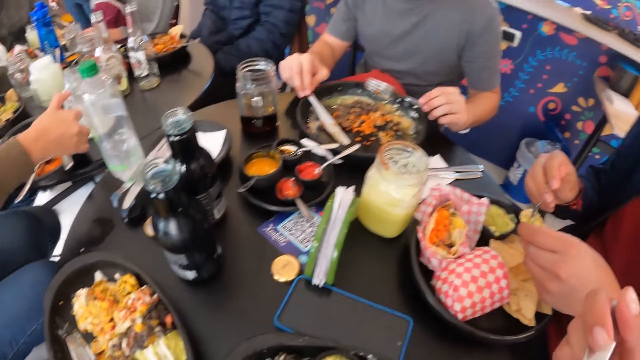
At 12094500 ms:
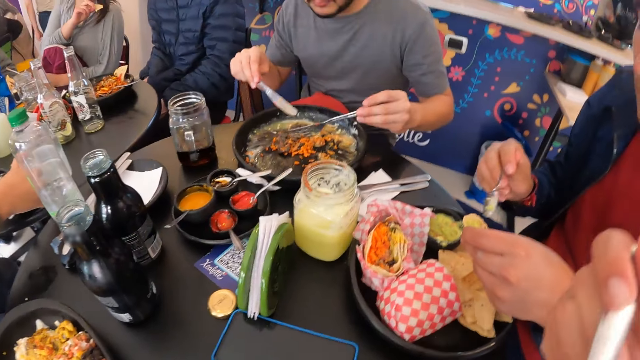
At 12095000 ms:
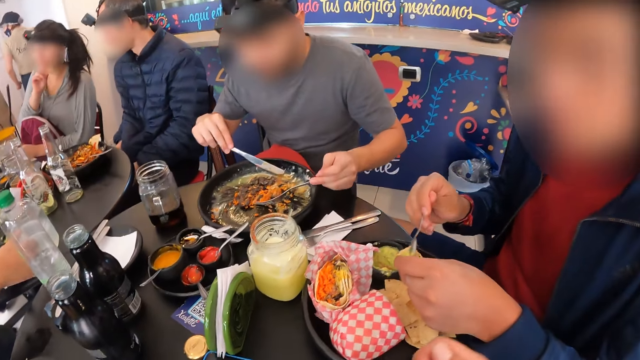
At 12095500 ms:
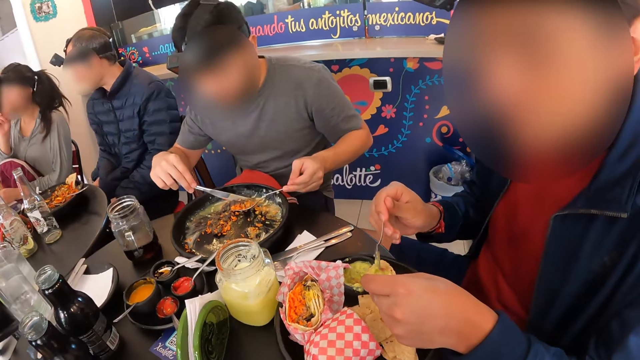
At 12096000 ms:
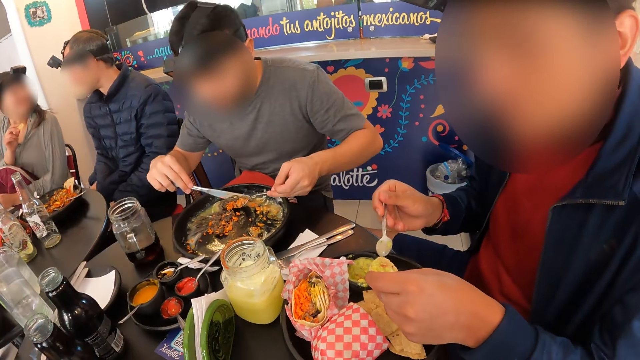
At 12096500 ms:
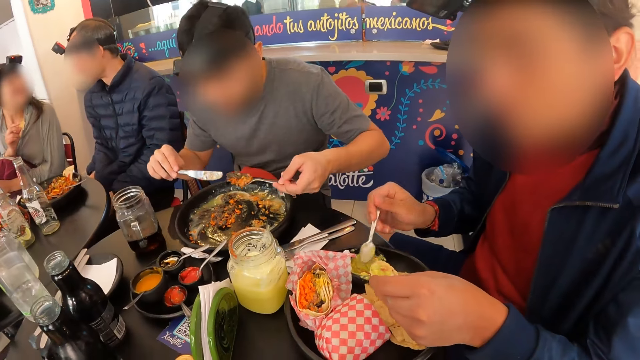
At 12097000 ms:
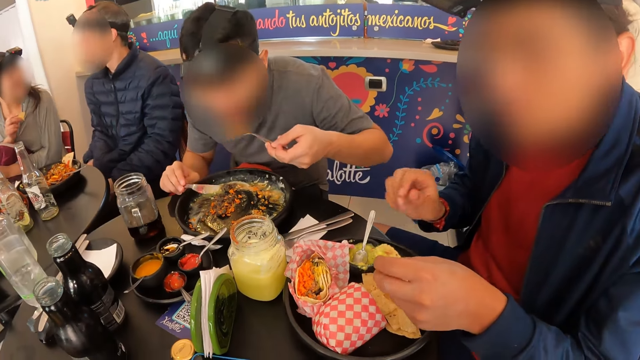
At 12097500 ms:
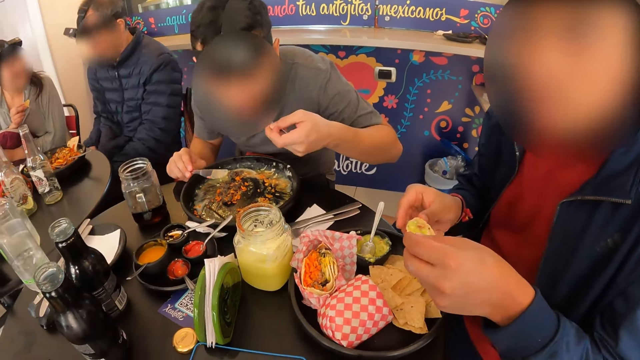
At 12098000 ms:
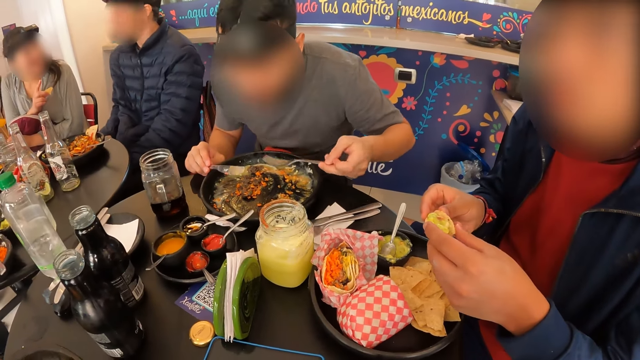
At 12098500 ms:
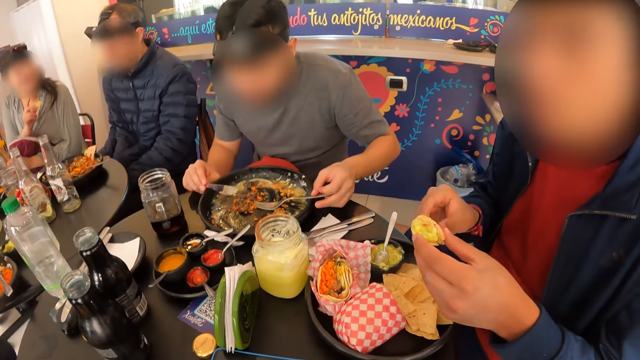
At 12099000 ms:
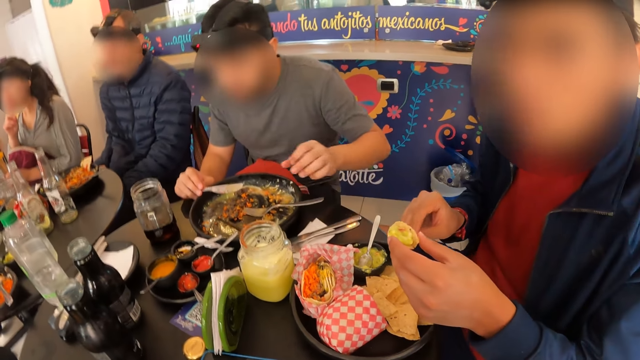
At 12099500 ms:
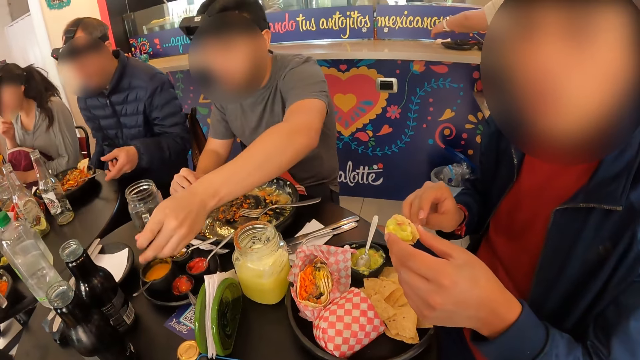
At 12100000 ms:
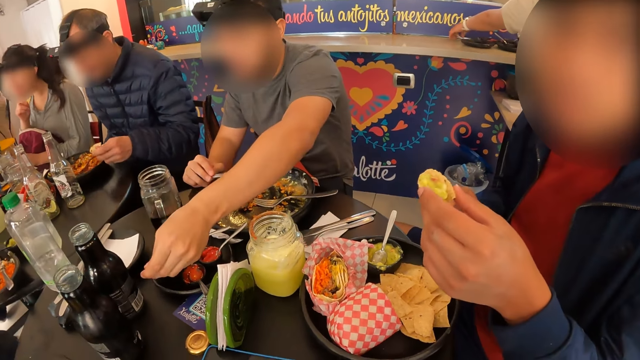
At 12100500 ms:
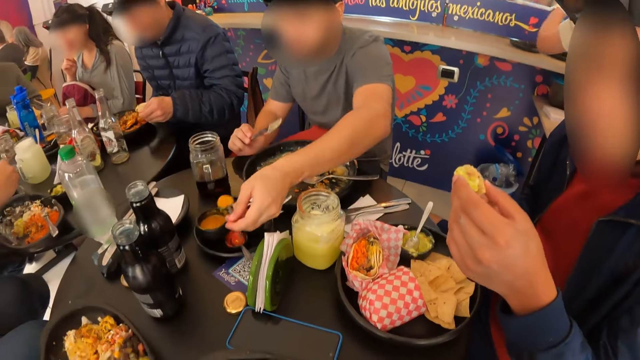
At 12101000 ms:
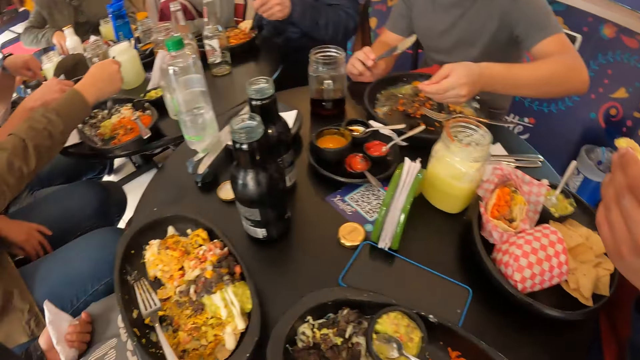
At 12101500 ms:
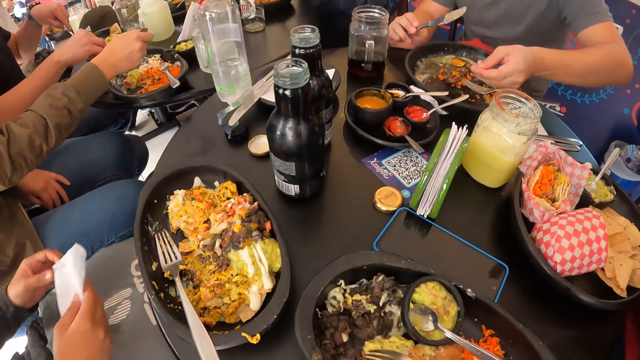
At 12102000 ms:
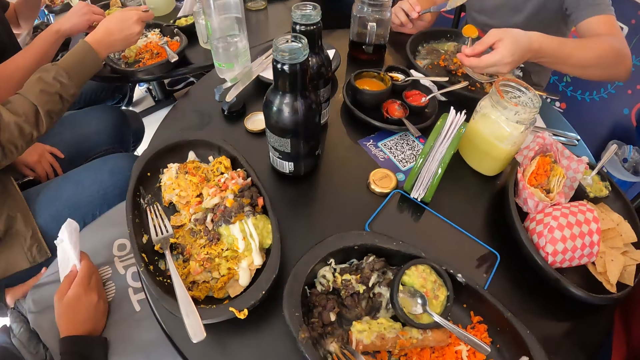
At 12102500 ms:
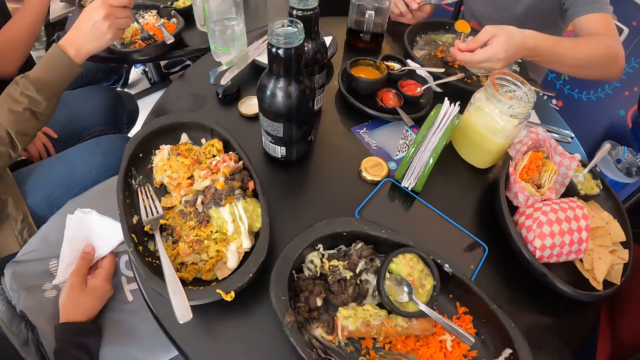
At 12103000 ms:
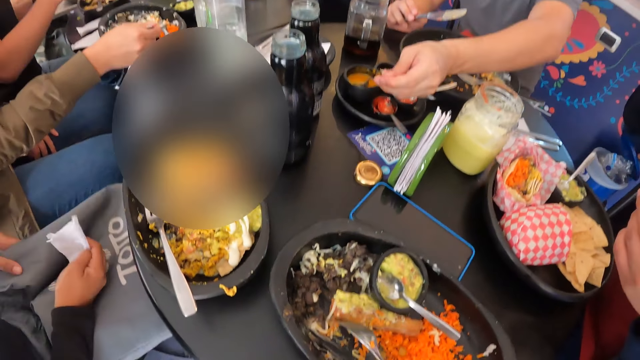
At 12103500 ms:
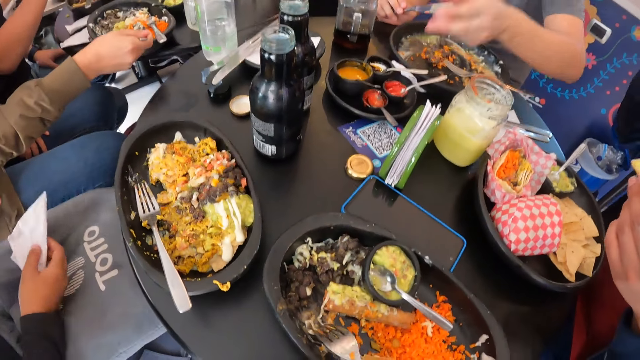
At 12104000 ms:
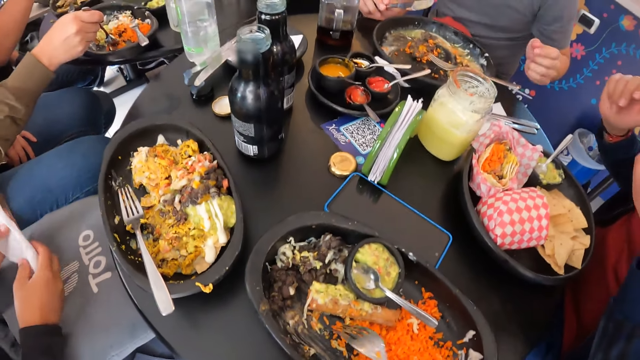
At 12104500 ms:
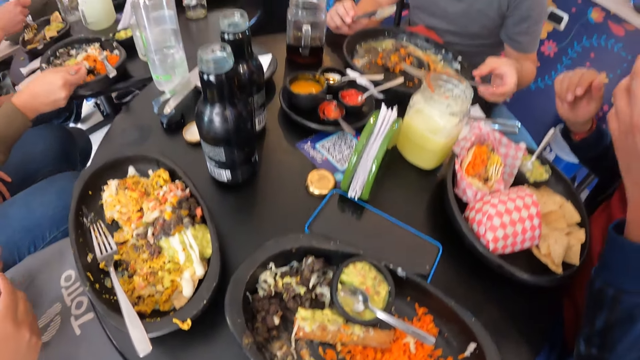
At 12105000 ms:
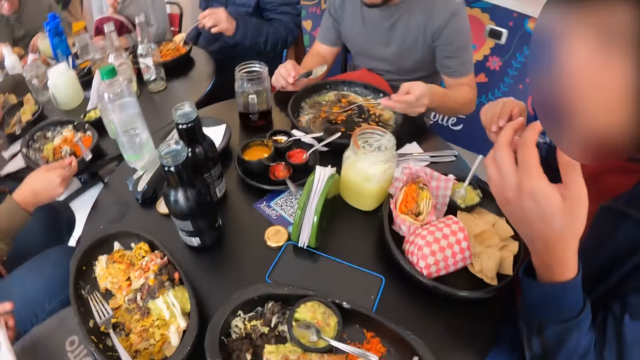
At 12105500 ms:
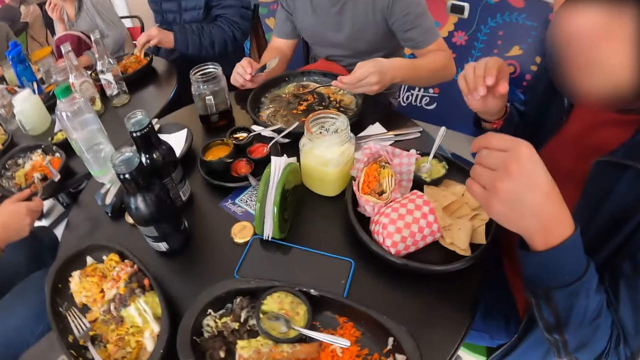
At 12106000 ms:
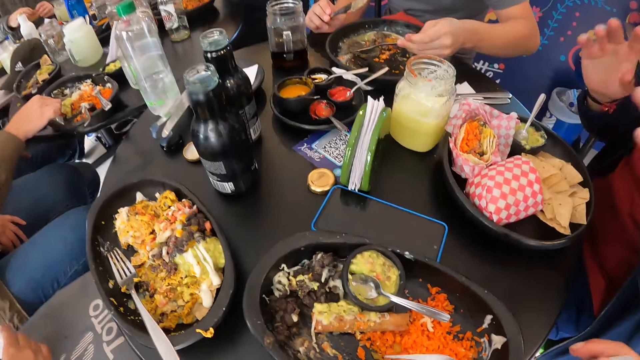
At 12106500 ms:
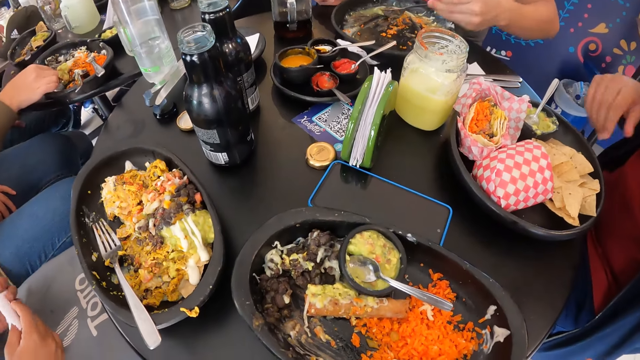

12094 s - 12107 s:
A man applies the coleslaw on the chips in his left hand. He drops the spoon in the container with his right hand. Another man scoops mustard from the small container with the spoon in his left hand. He interacts with the camera wearer. He applies the mustard in the meal with the spoon in his left hand and drops the spoon in the small container with his left hand. The first man eats the chips with his left hand. The other man eats the meal from the plate with the fork and knife in both hands.

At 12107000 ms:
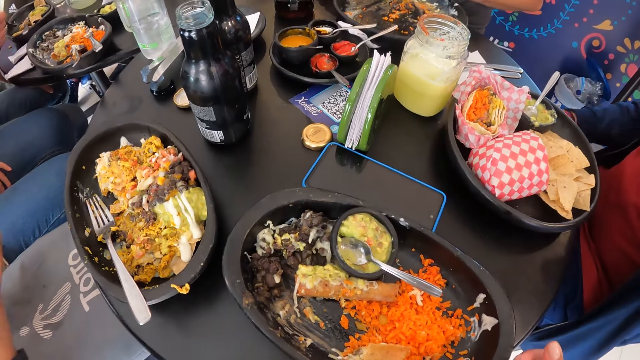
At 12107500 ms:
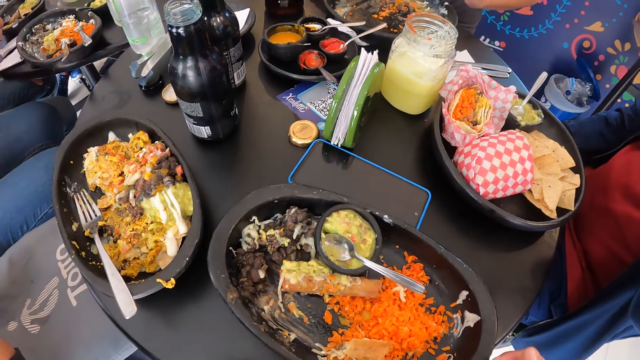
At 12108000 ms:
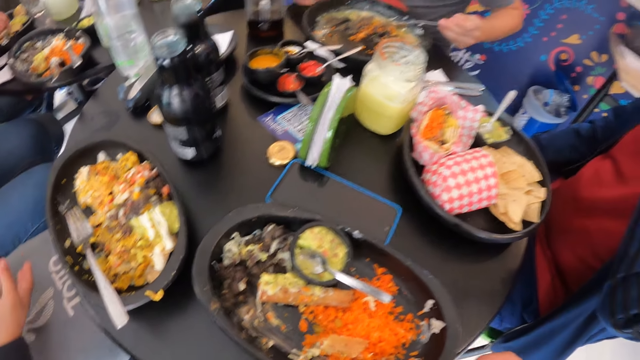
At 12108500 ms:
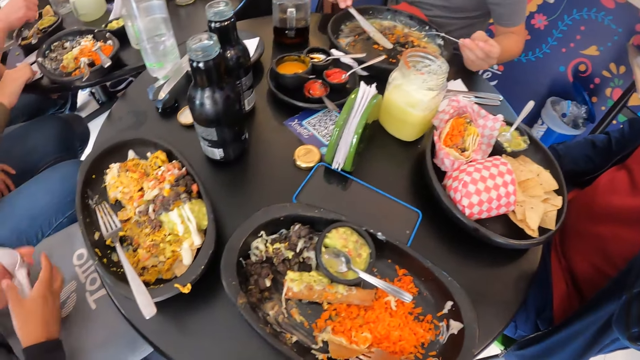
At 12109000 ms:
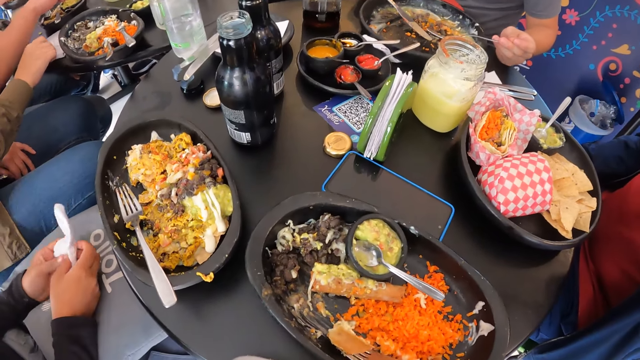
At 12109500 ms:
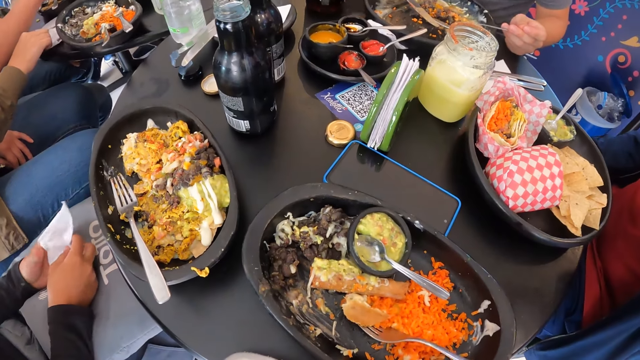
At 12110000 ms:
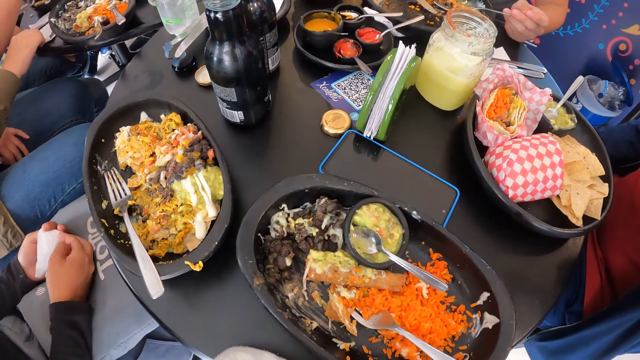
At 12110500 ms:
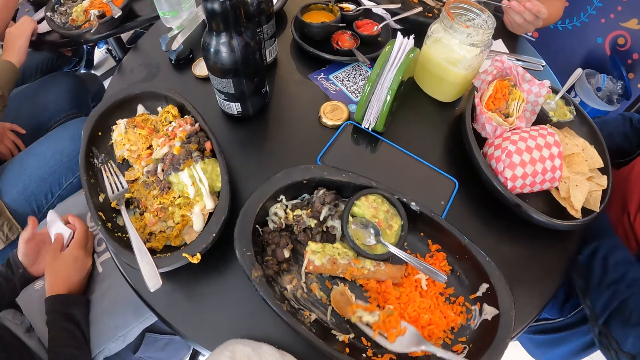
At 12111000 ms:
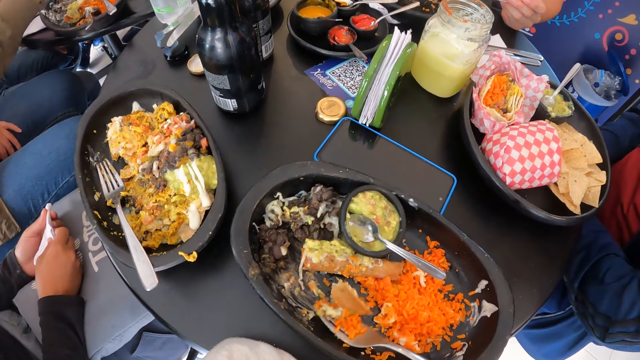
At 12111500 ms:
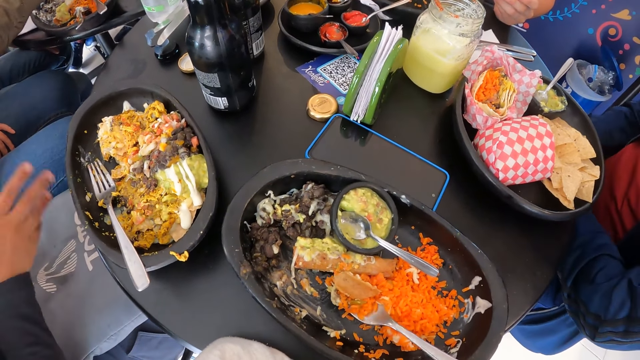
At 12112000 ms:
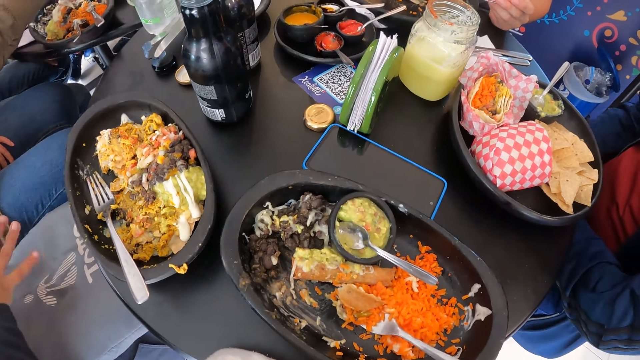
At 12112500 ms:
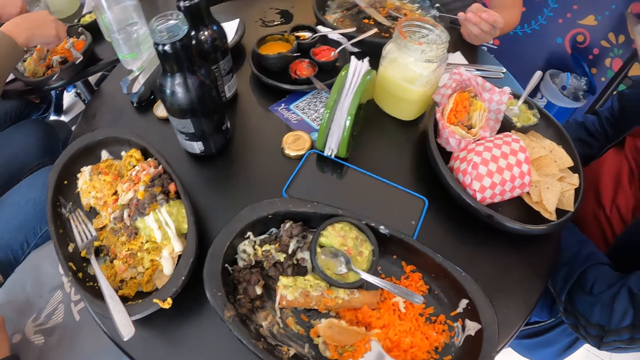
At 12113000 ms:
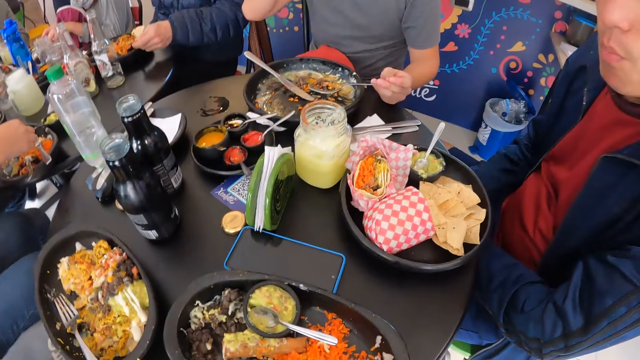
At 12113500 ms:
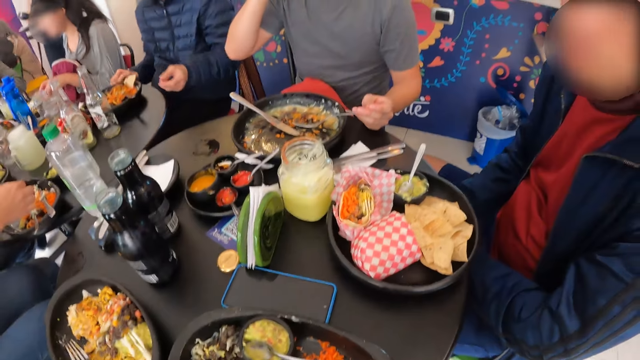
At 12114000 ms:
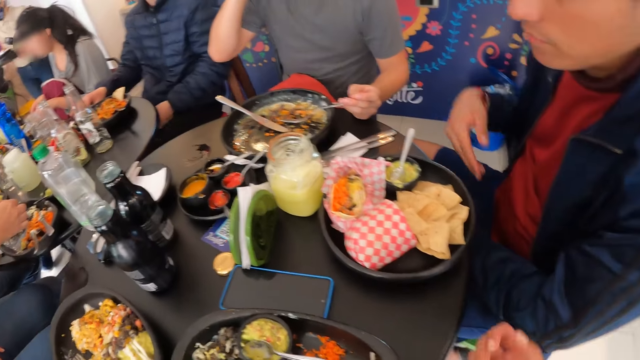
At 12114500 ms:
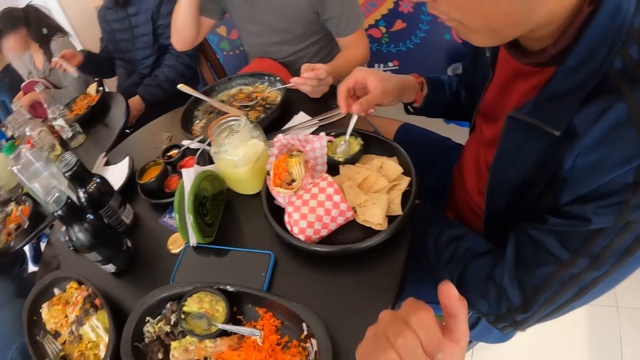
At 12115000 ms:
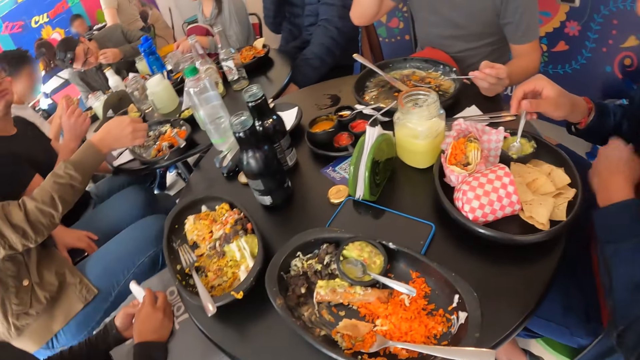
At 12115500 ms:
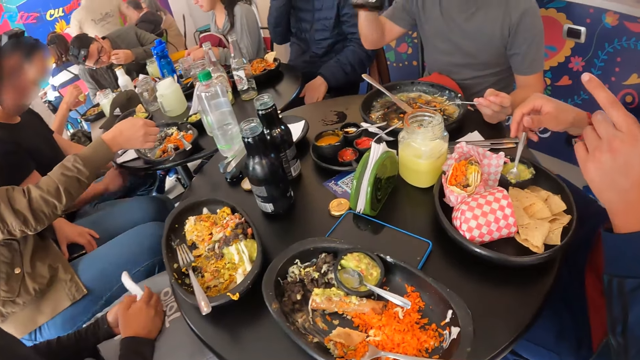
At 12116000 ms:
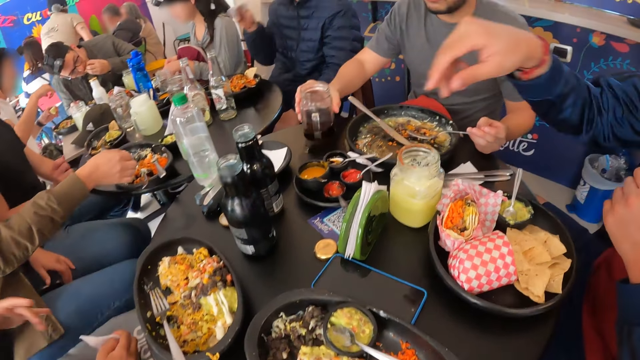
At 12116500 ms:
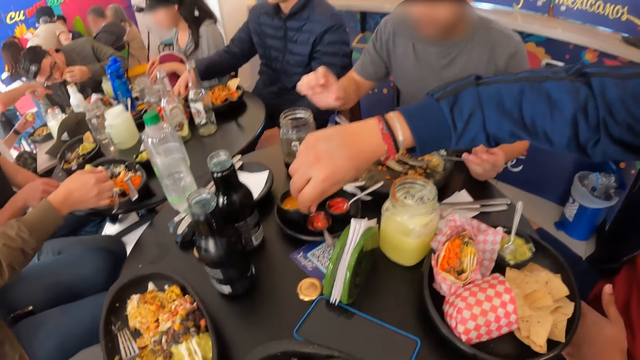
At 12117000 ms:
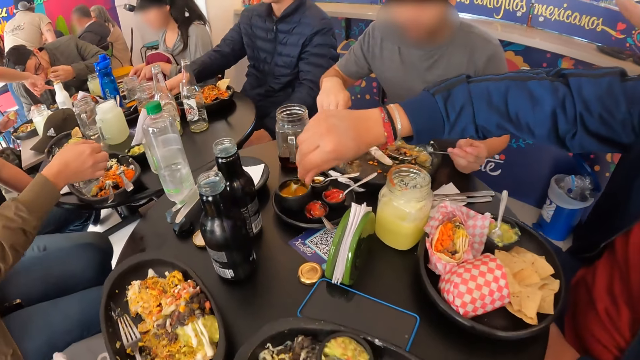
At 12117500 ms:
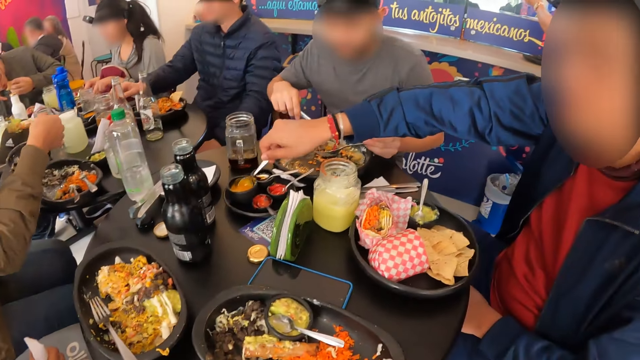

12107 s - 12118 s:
The camera wearer scoops food. A man eats a meal from a plate on the table with his left hand. Another man eats a meal from a plate on the table with his left hand. A third man drops the glass cup on the table with his right hand. A fourth man drops the serviette paper on the table with his right hand. A fifth man scoops mustard from the small container with the spoon in his left hand.
